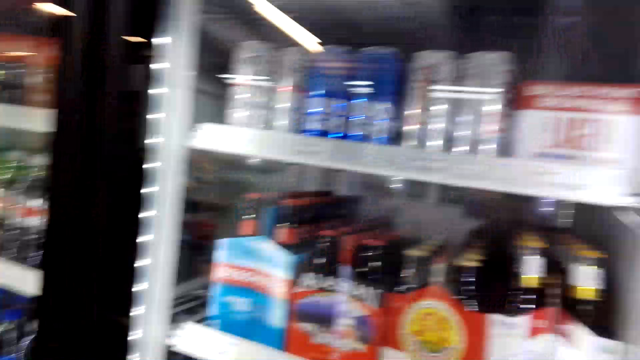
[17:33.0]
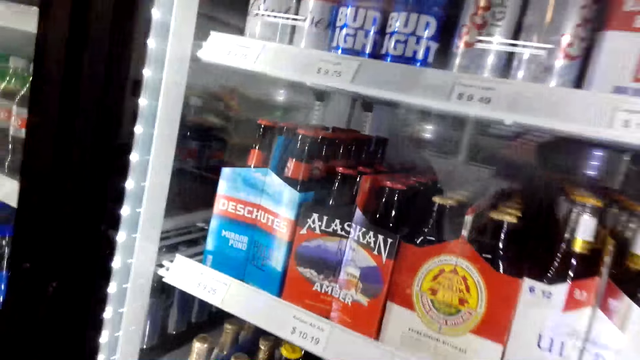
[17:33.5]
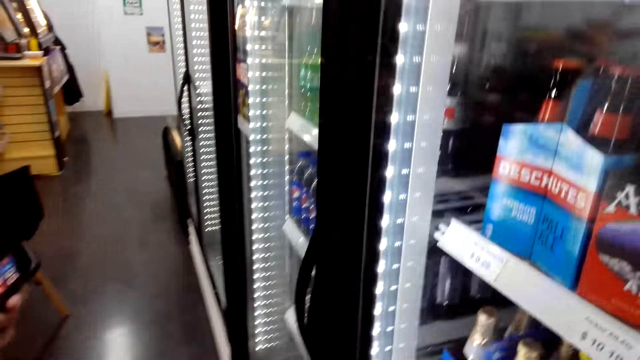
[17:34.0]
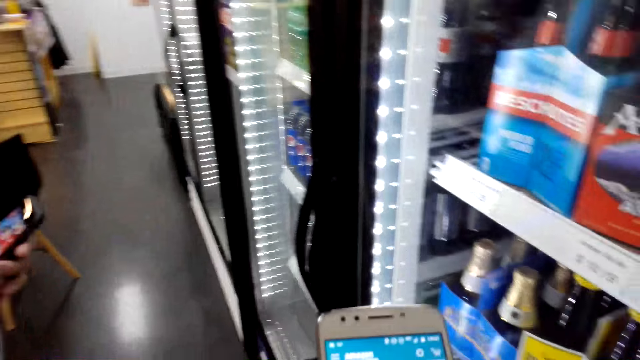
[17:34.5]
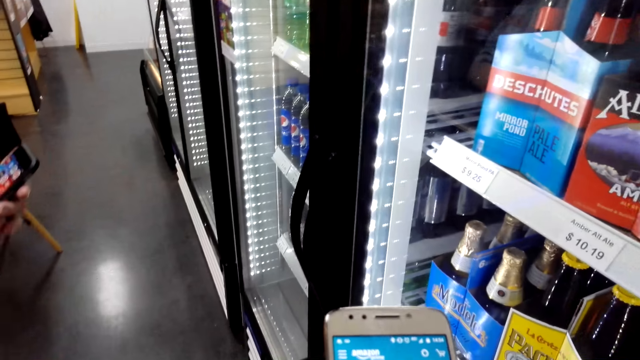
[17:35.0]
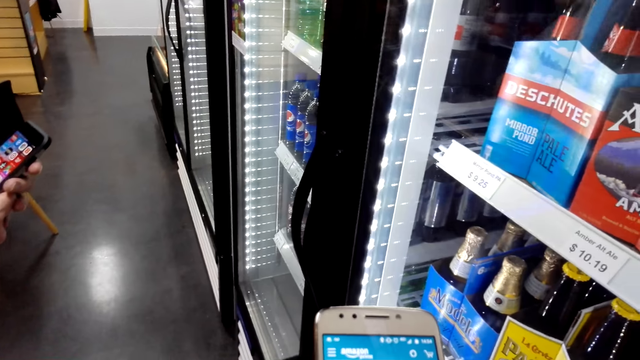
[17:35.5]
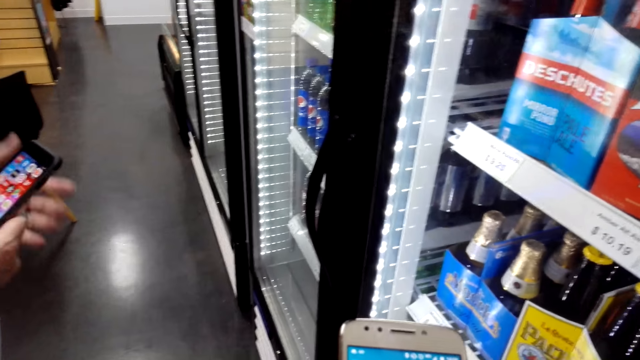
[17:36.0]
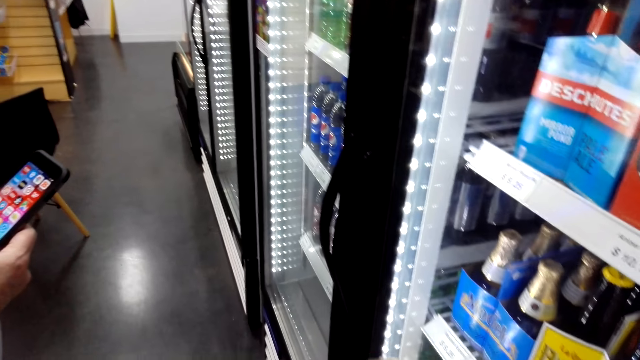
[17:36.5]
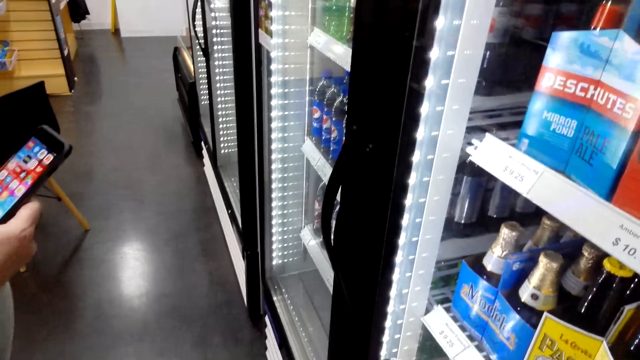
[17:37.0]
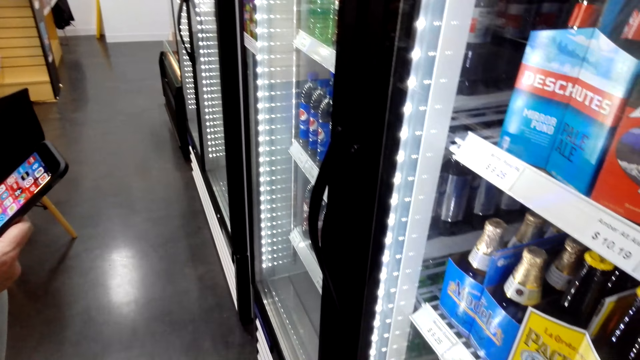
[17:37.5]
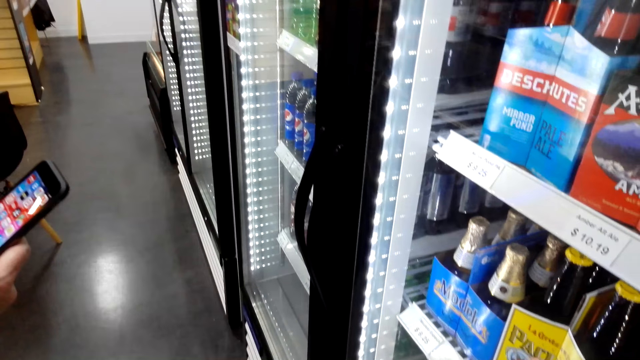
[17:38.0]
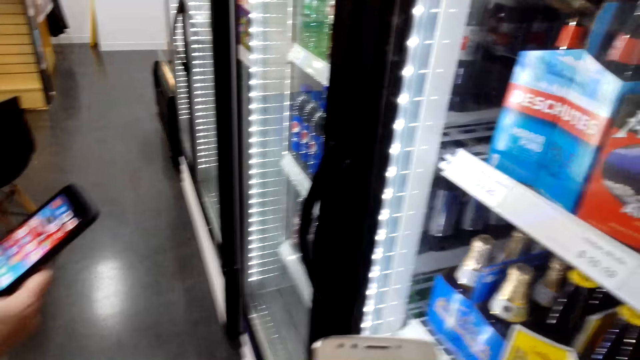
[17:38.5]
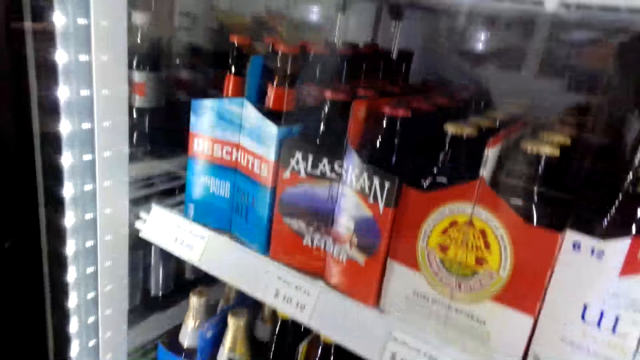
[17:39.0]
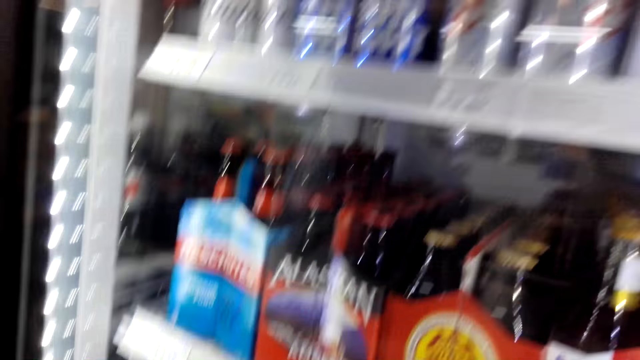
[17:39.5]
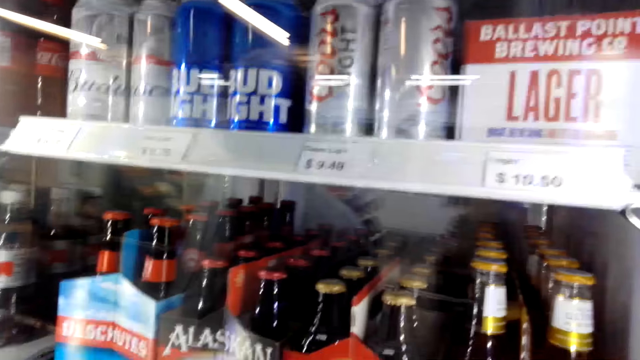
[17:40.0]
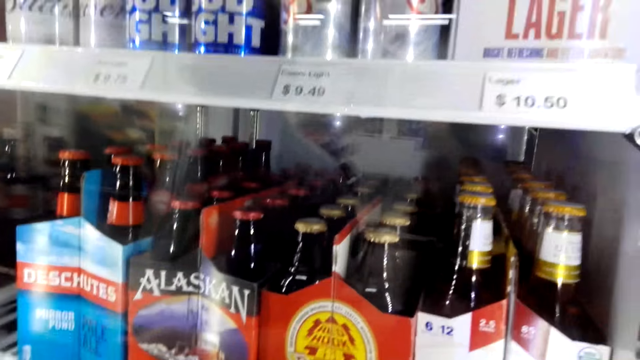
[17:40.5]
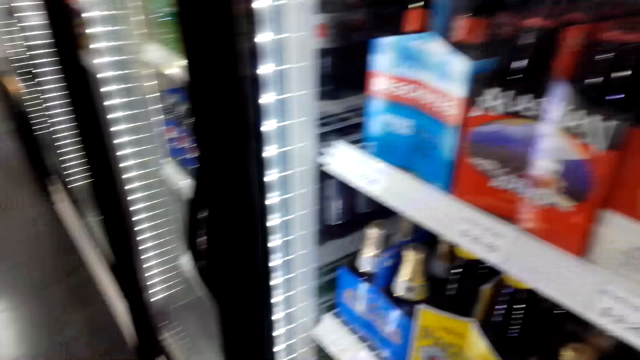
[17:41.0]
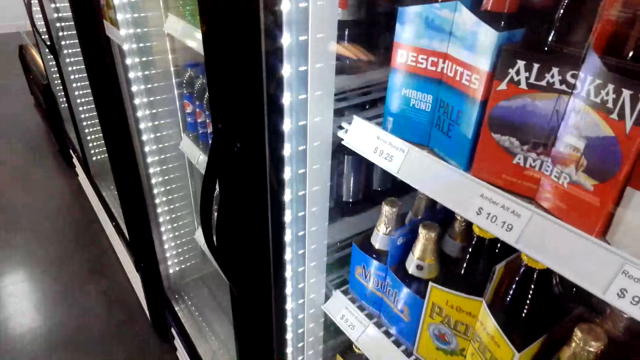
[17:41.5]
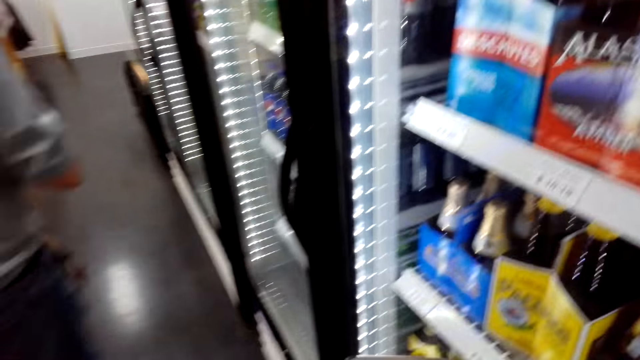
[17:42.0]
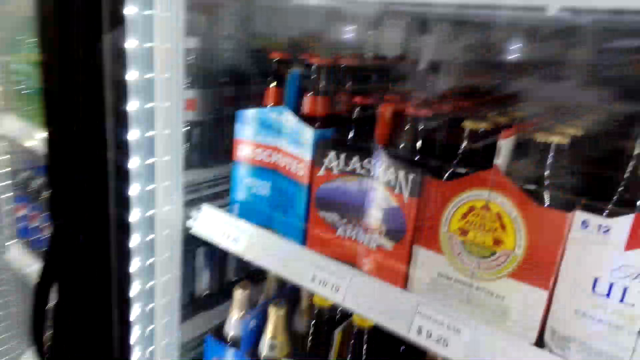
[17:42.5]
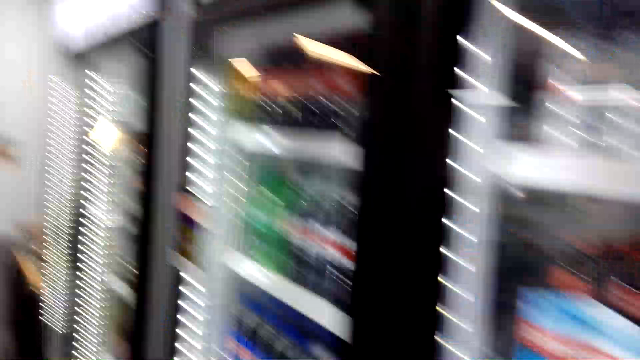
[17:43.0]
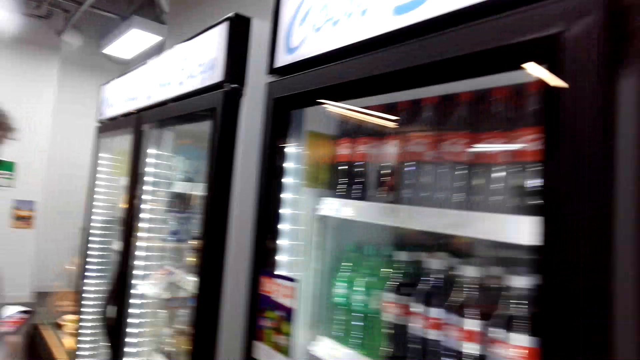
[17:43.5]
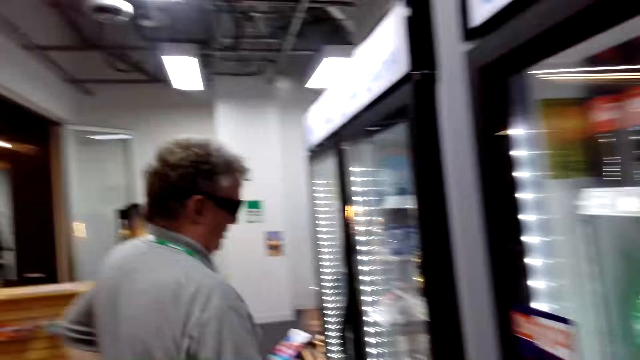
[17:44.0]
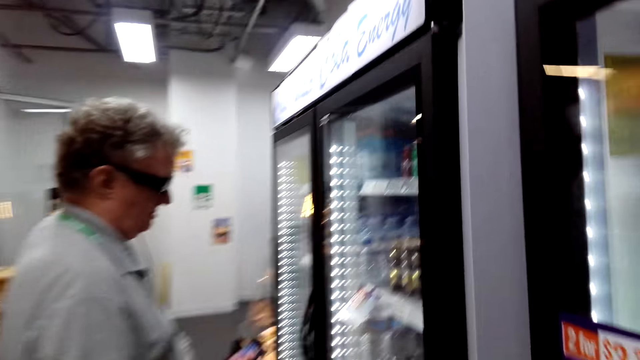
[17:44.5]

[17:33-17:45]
A man scrolls the phone. The camera wearer converses with the man.

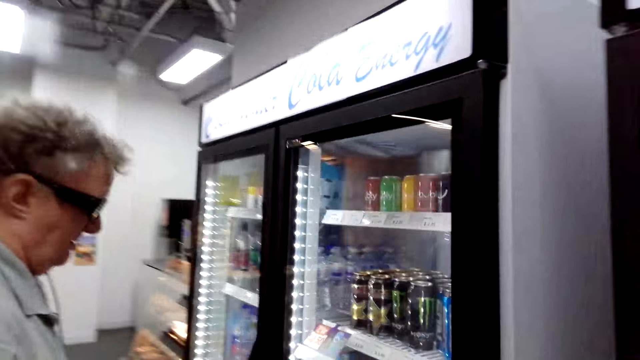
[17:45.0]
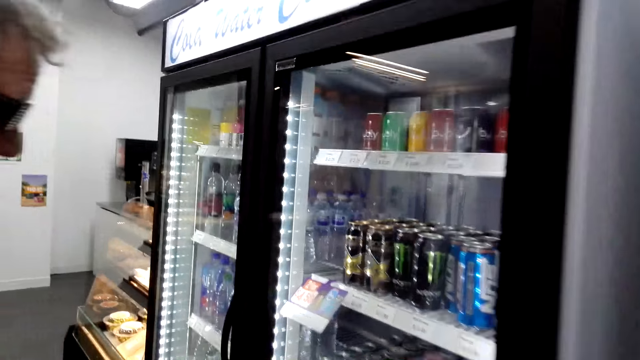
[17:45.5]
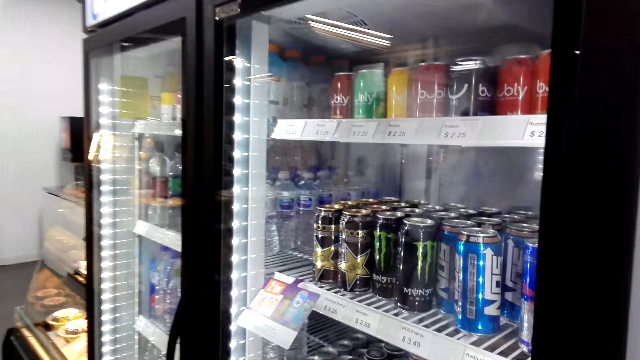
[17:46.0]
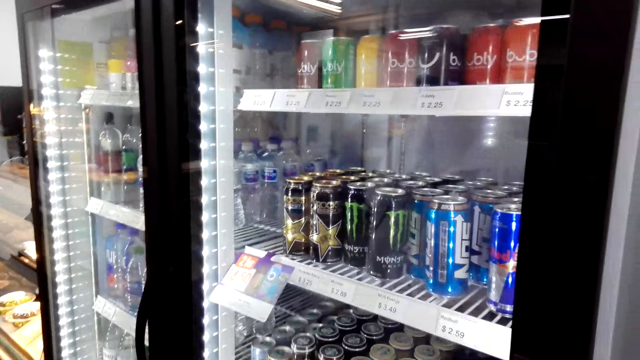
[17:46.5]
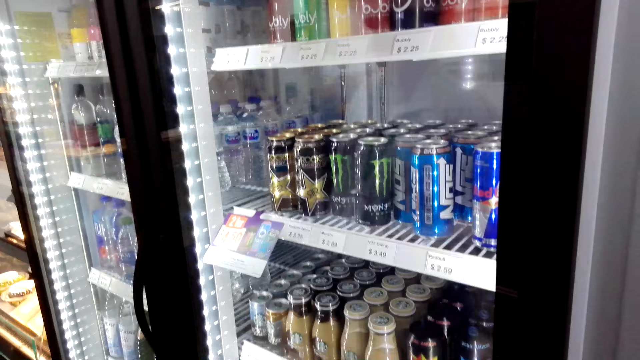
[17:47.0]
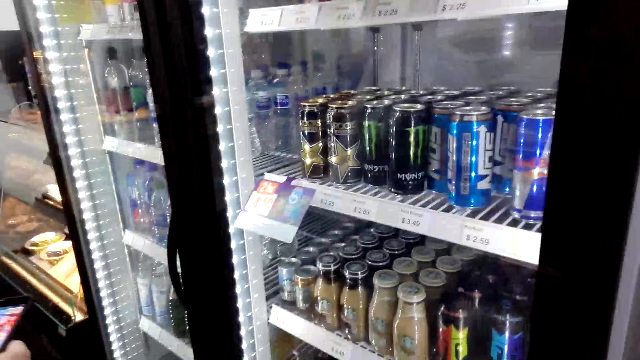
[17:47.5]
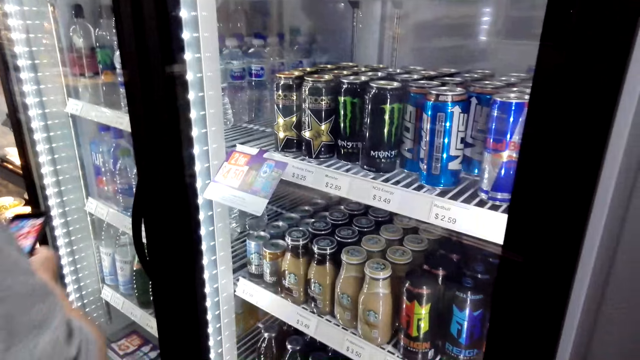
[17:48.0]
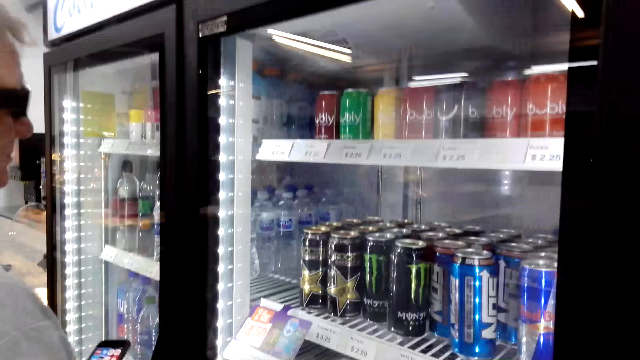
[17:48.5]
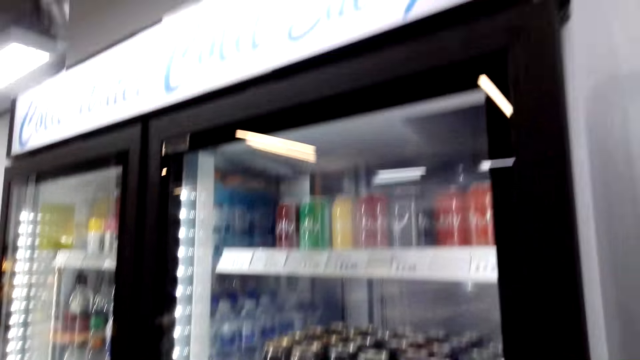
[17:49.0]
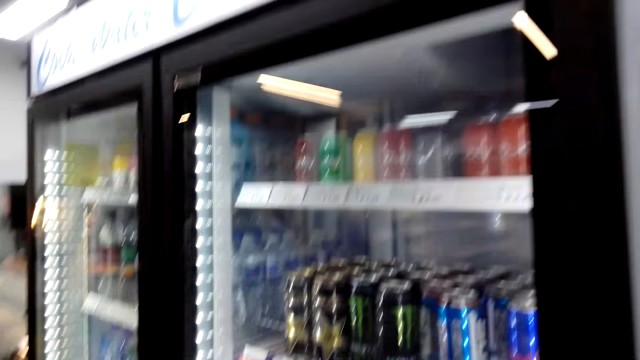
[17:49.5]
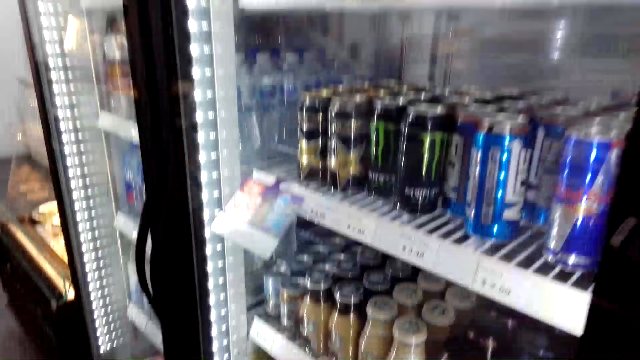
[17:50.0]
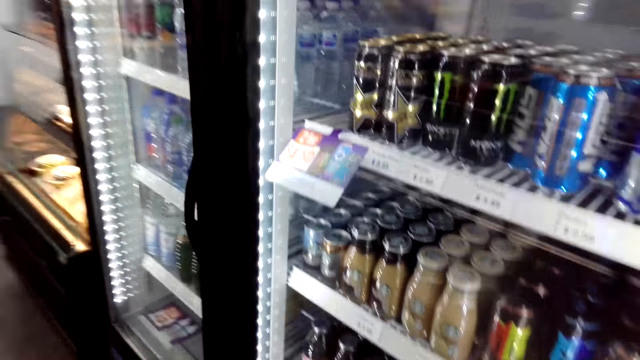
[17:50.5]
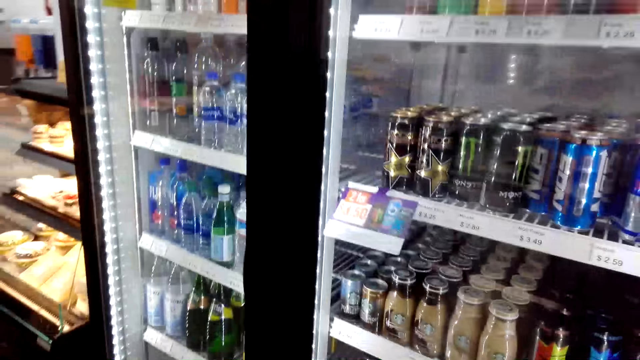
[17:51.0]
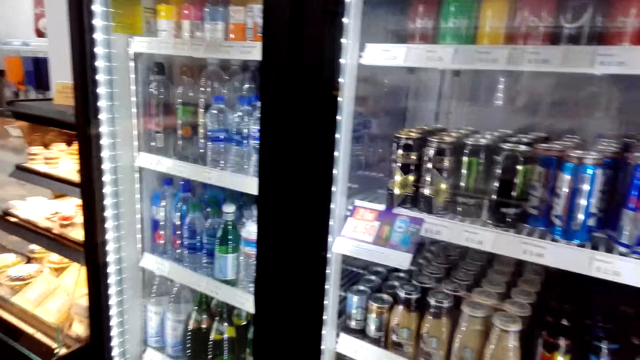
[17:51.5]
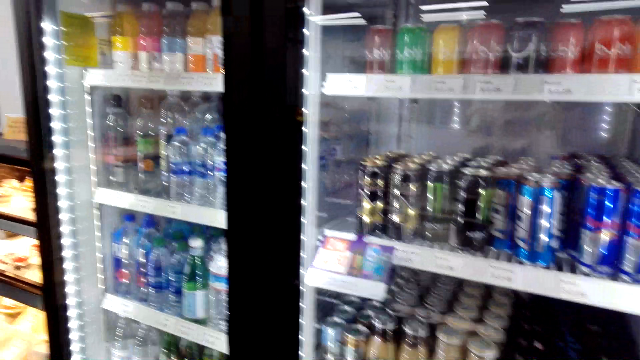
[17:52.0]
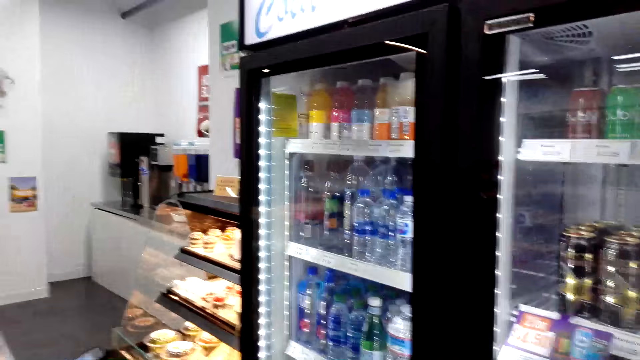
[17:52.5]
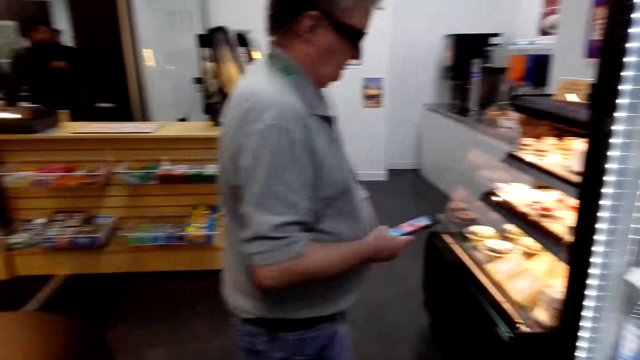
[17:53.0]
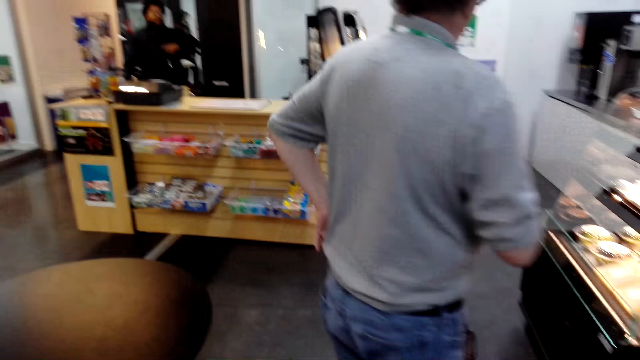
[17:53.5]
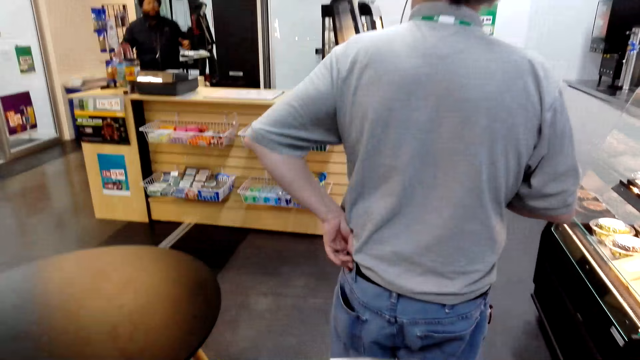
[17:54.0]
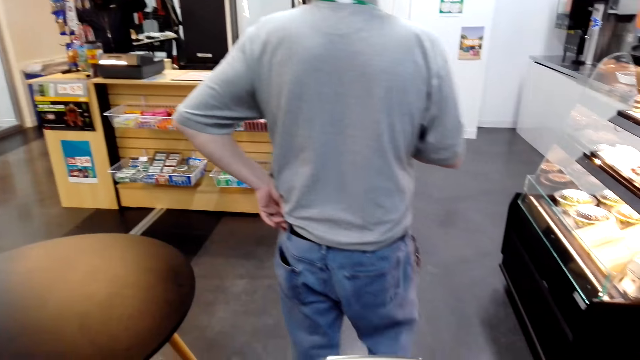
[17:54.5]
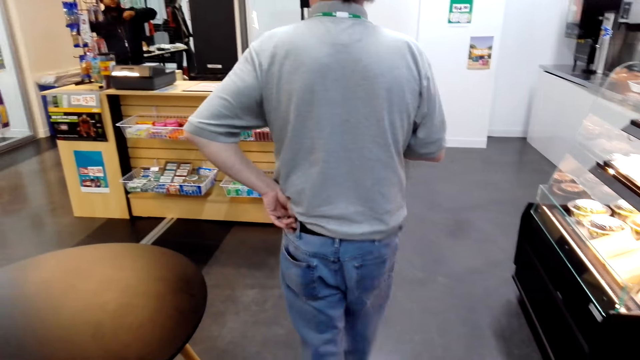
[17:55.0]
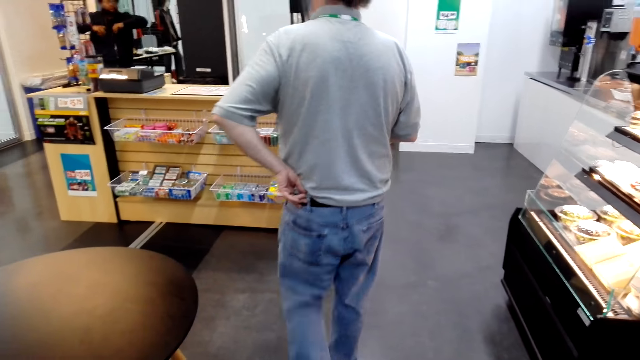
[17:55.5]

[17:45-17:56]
The camera wearer and a man look around. The camera wearer converses with the man.
